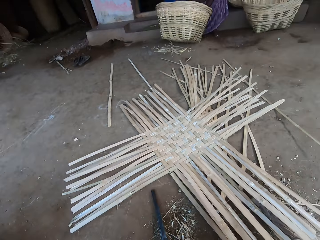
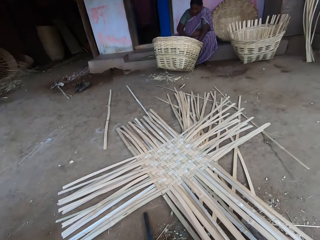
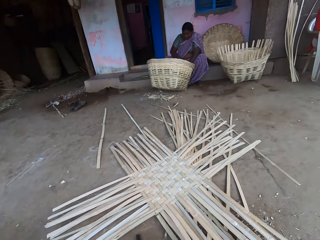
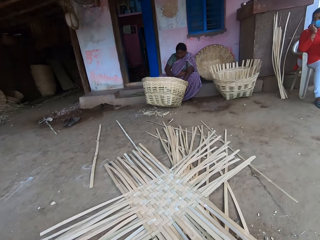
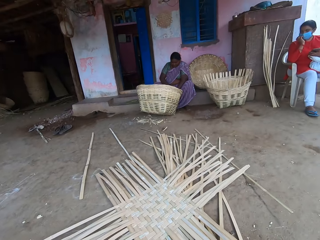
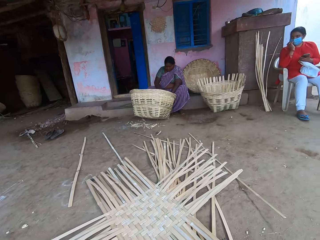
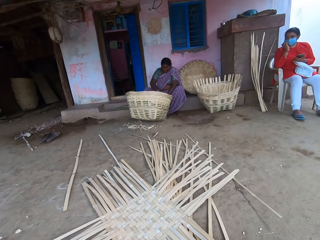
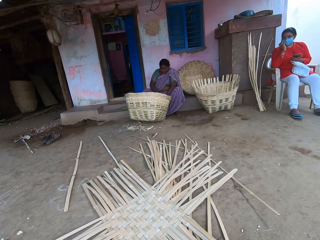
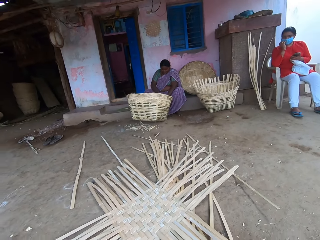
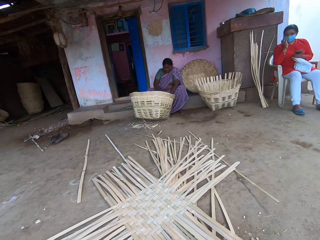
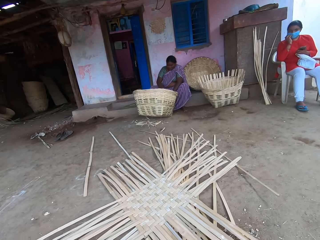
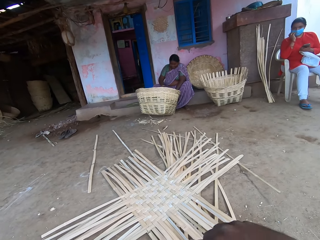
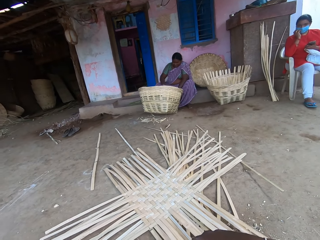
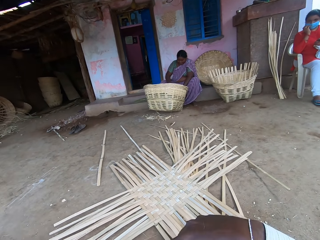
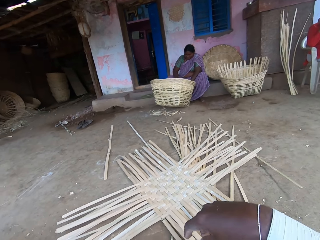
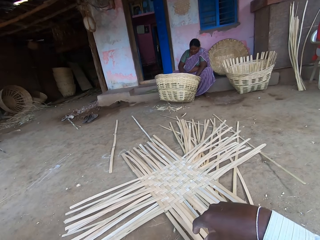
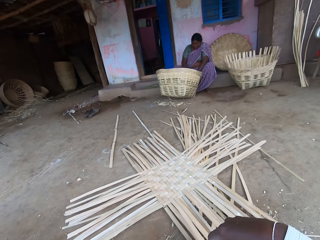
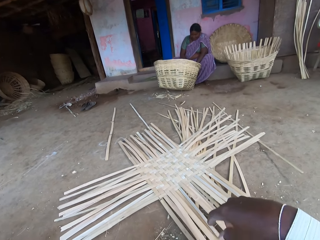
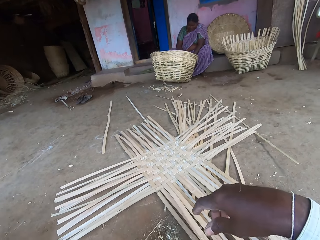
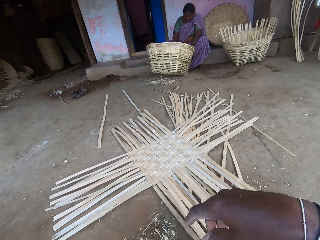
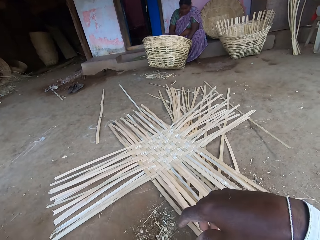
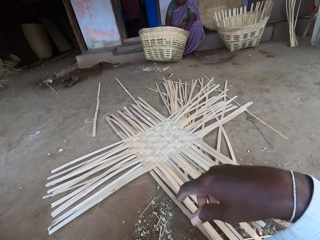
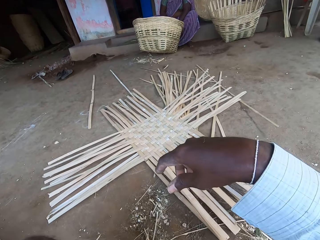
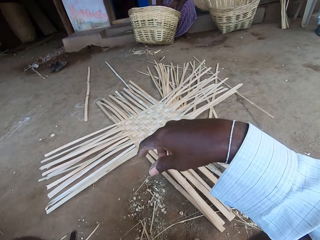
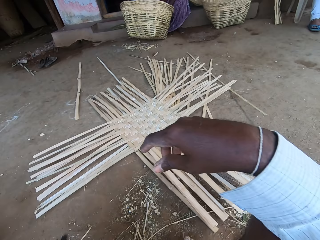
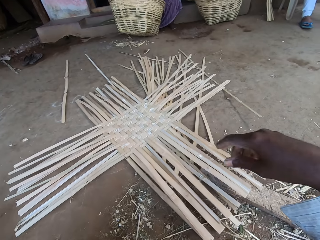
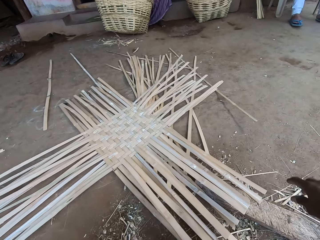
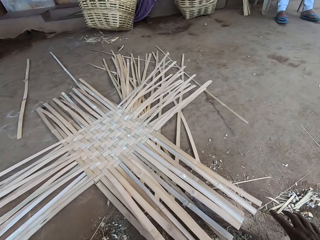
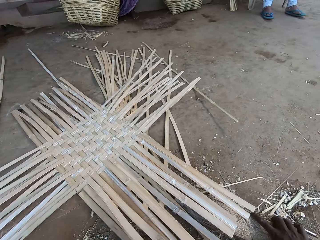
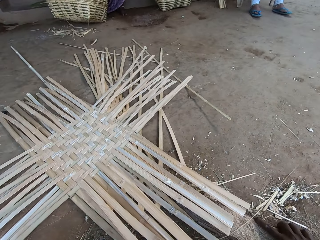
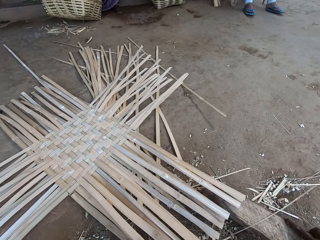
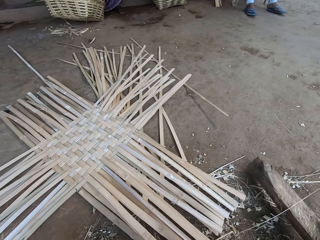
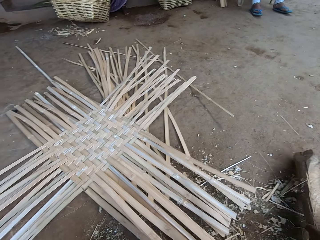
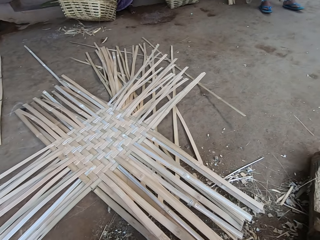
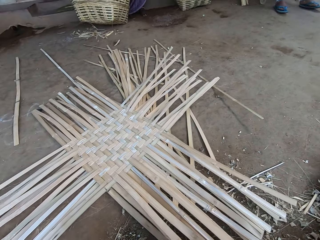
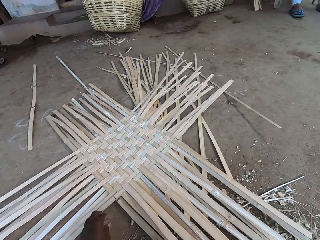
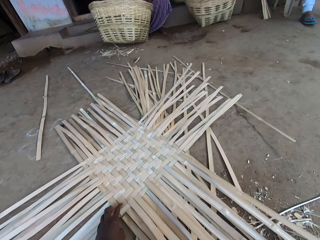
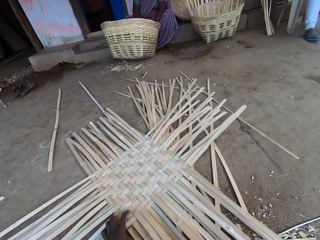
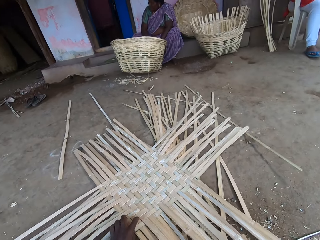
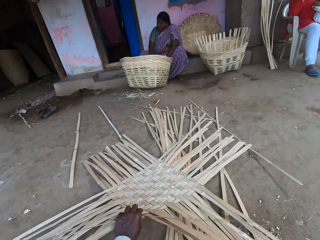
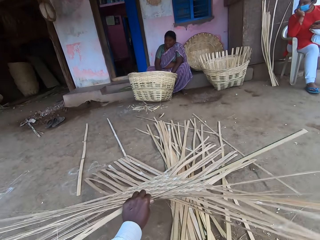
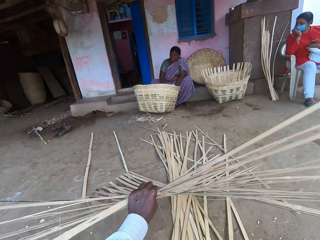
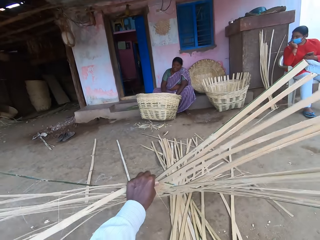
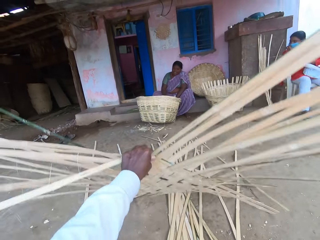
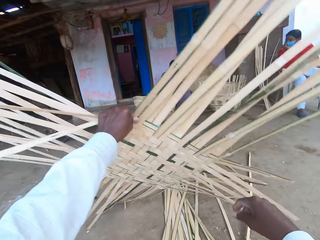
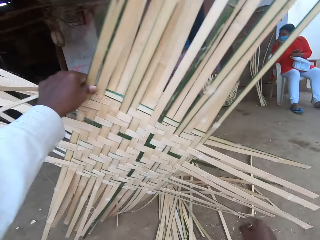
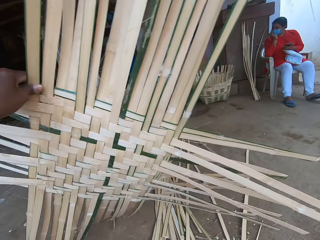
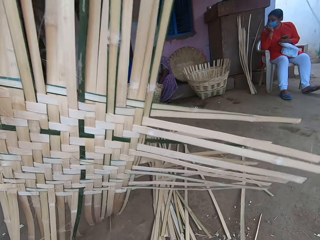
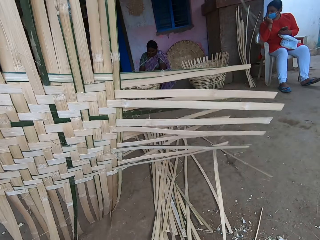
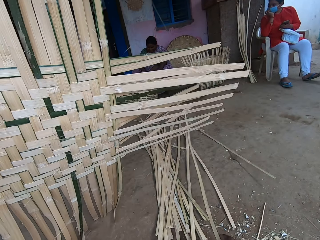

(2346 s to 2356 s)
The camera wearer removes a wood beneath the mat with his right hand. He returns the wood. He raises the mat with his left hand. He picks the dried palm reeds.

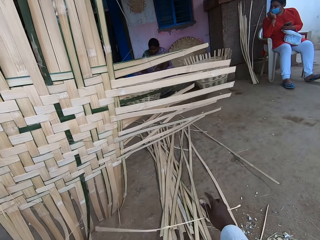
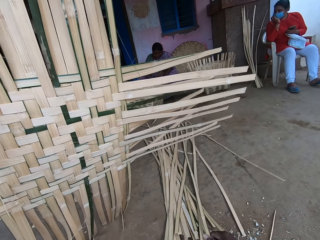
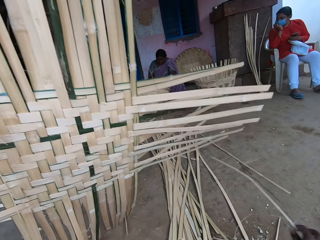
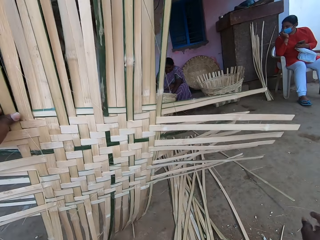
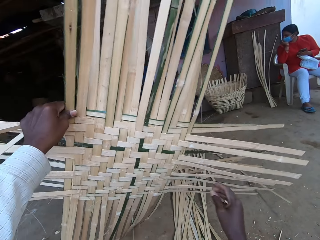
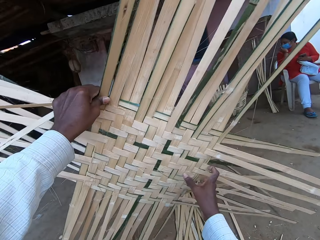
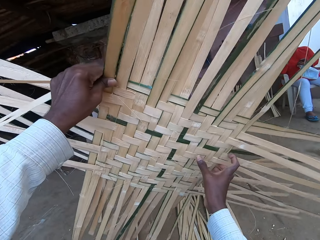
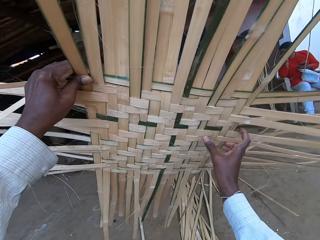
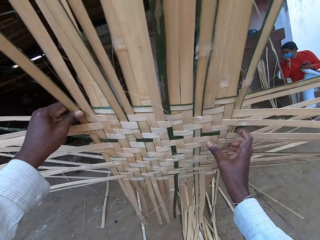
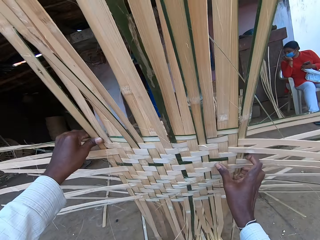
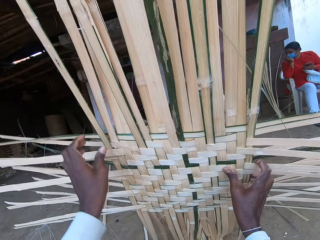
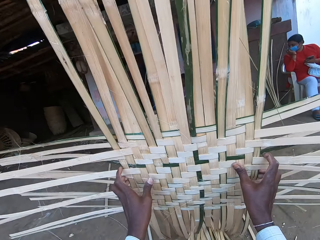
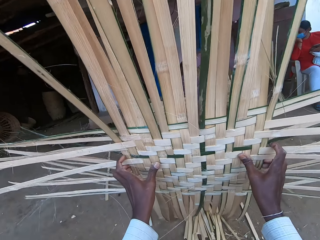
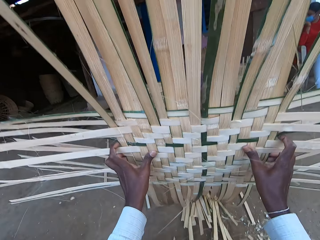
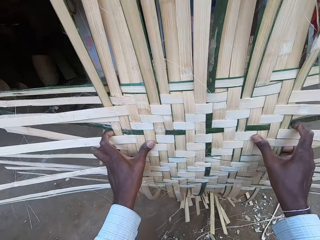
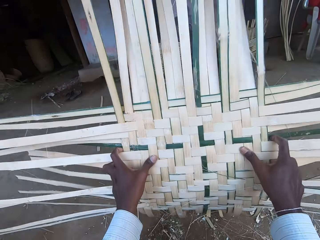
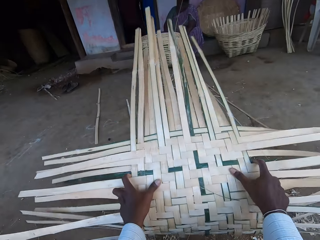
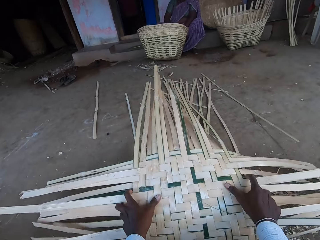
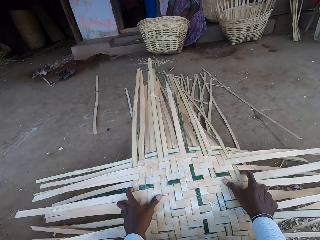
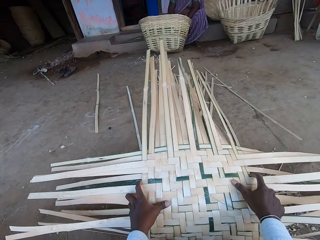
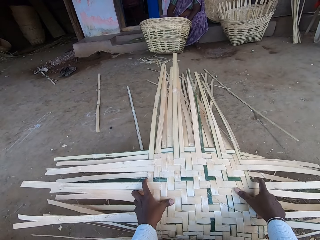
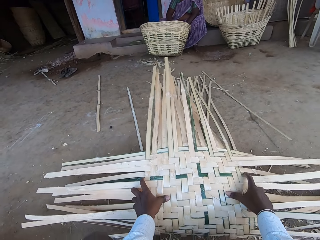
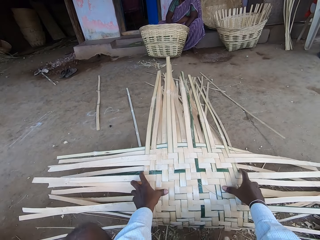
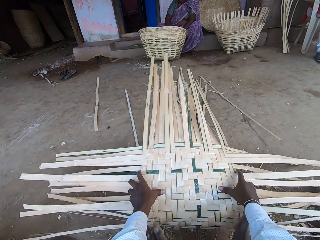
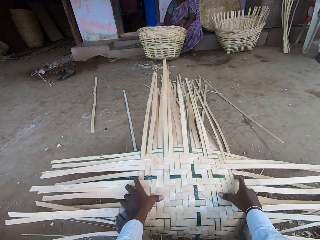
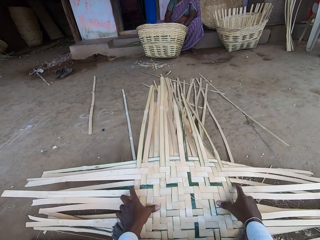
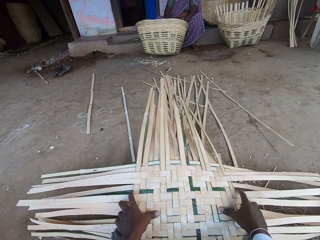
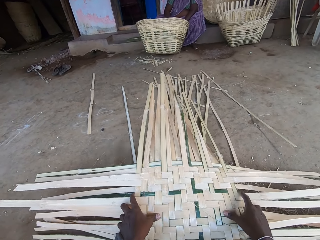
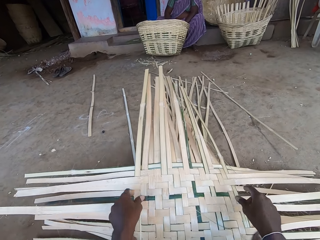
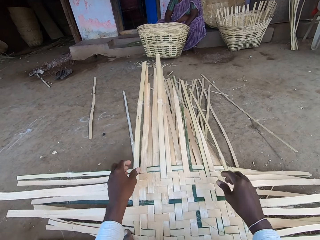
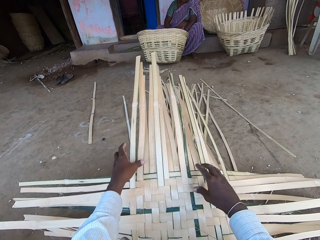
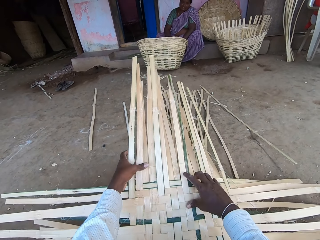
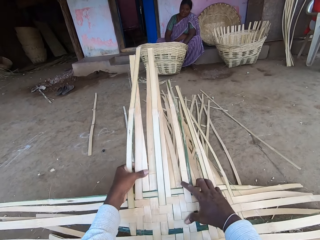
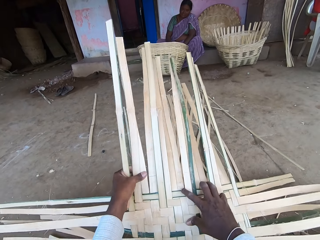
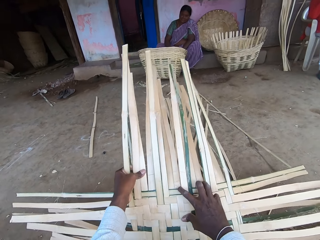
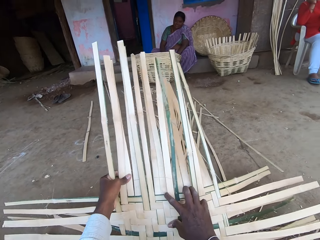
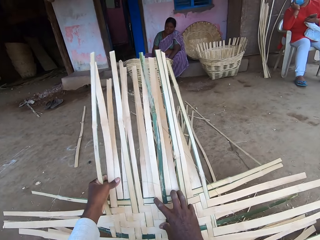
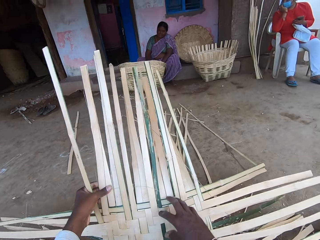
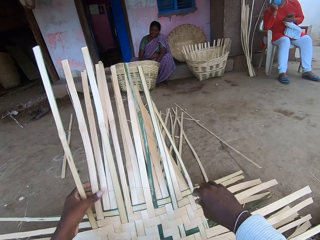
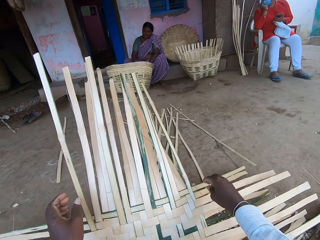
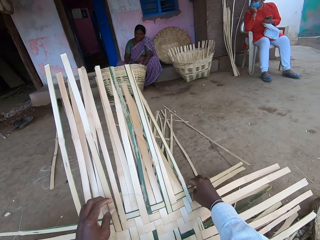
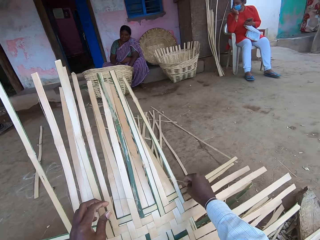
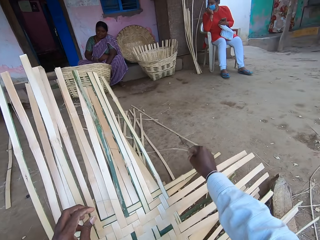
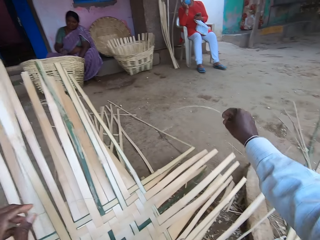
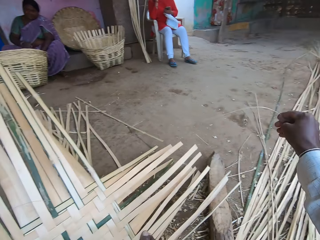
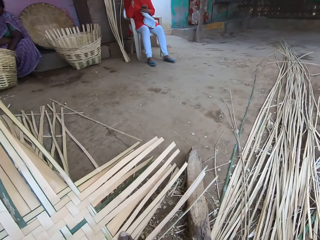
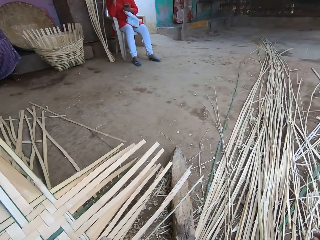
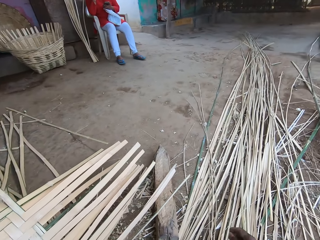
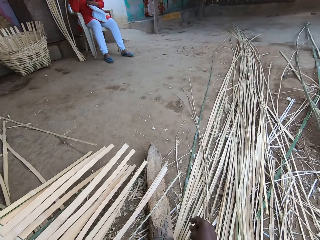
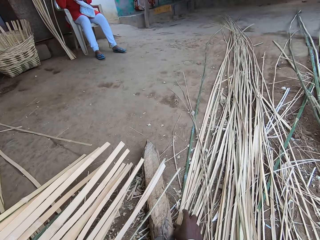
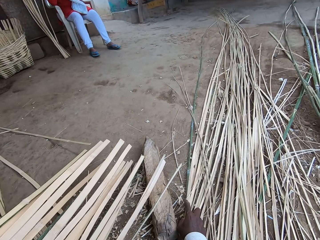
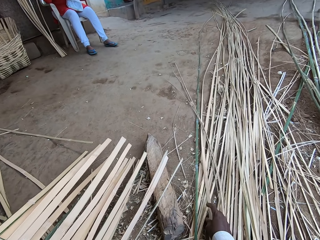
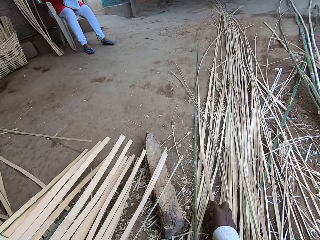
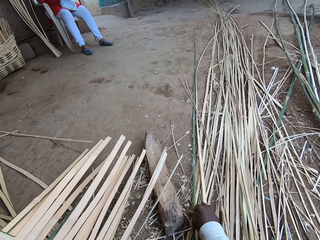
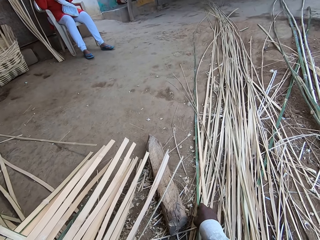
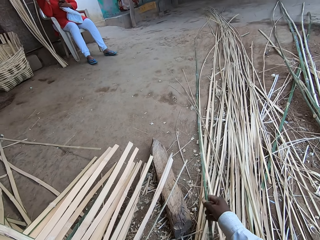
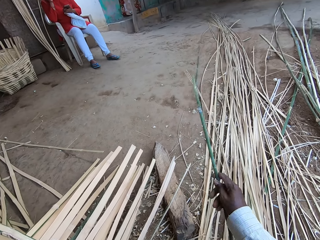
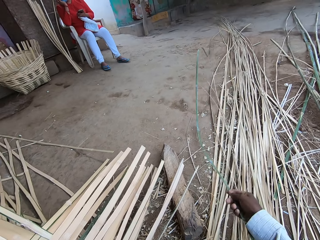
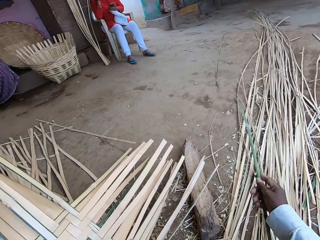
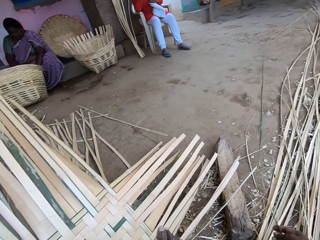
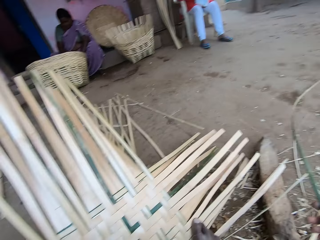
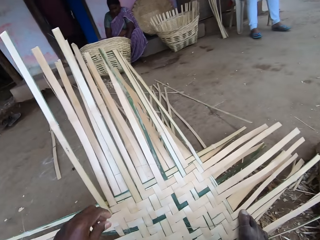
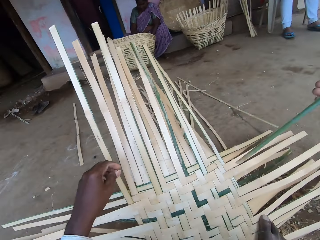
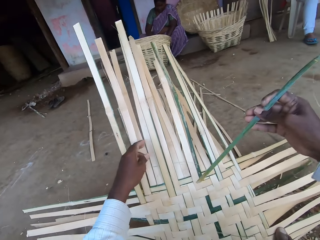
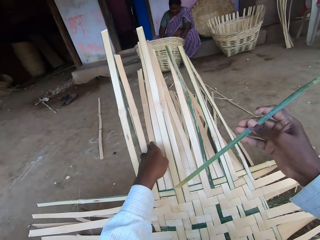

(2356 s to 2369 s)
The camera wearer throws a bamboo strip on the ground with his right hand. He holds the mat with both hands. He bends the mat with both hands. He places his right leg on the mat. He places his left leg on the mat. He adjusts the mat with his hands. He removes a bamboo strip from the mat with his right hand. He touches bamboo strips on the ground with his right hand. He picks a bamboo strip from the bamboo strips on the ground with his right hand.
